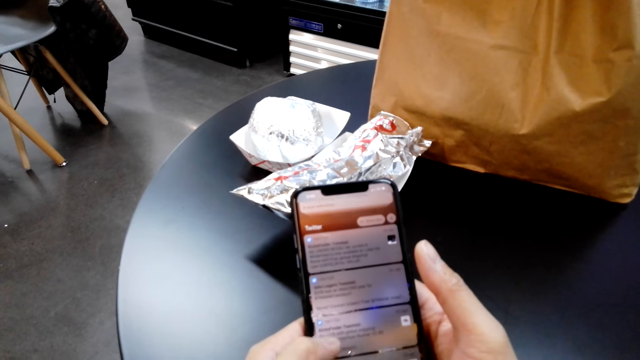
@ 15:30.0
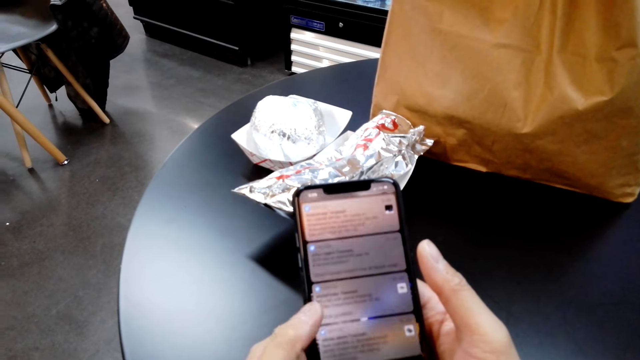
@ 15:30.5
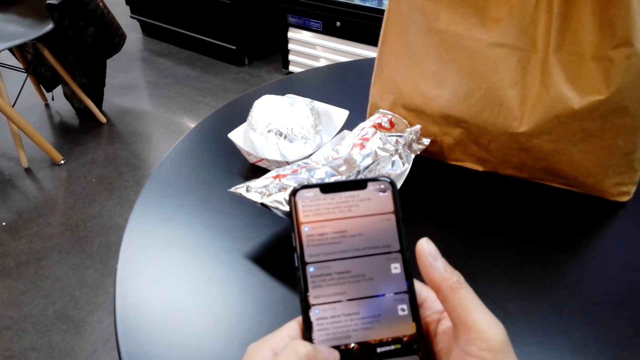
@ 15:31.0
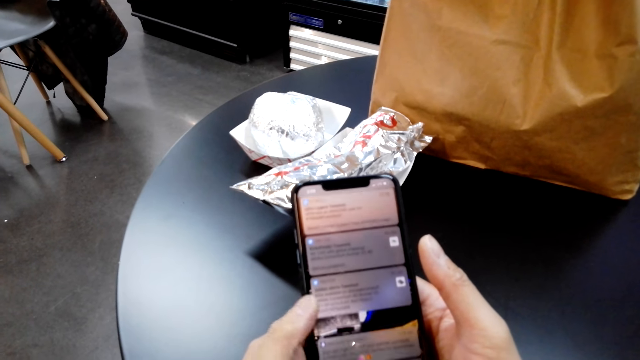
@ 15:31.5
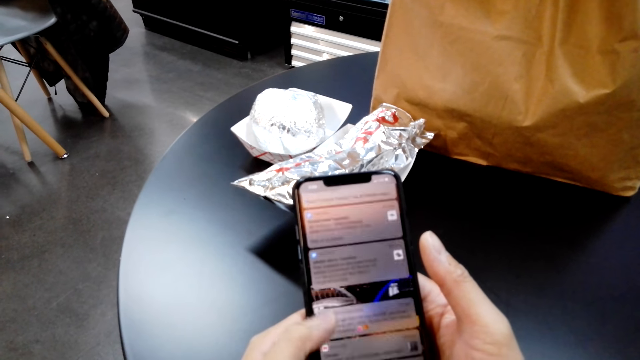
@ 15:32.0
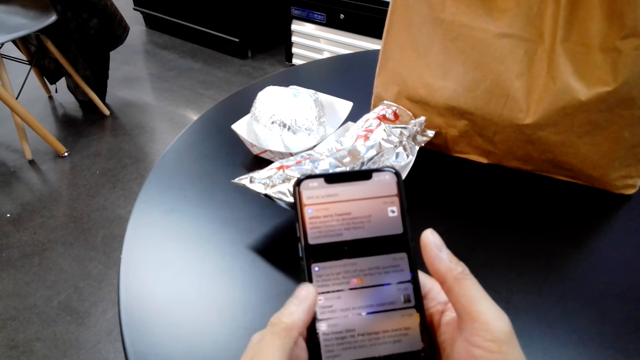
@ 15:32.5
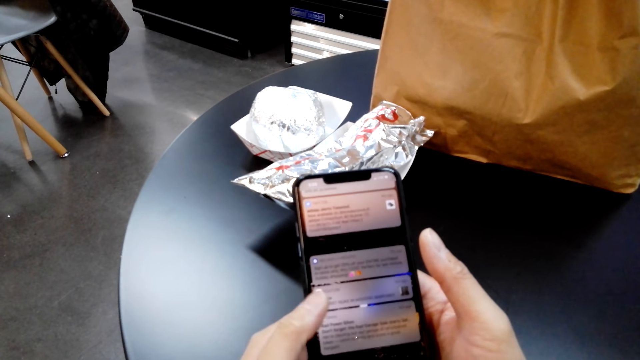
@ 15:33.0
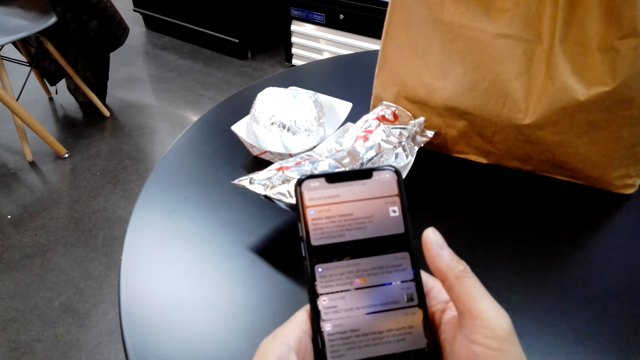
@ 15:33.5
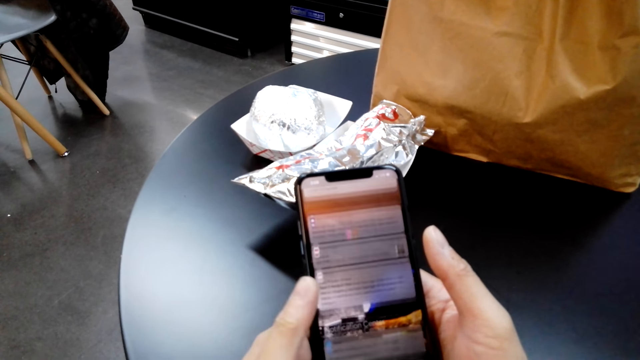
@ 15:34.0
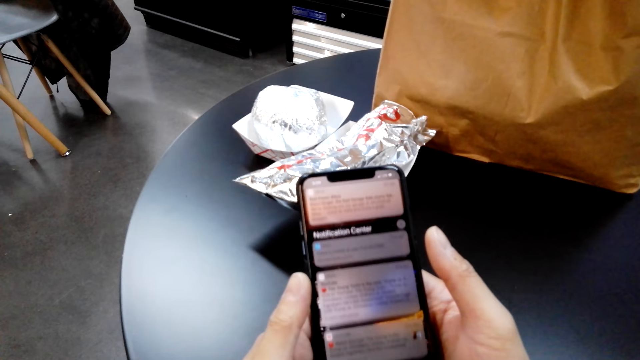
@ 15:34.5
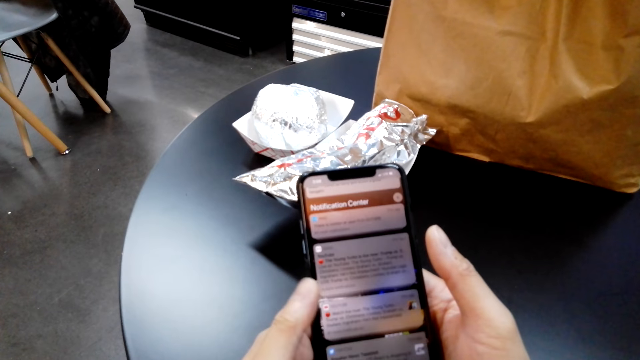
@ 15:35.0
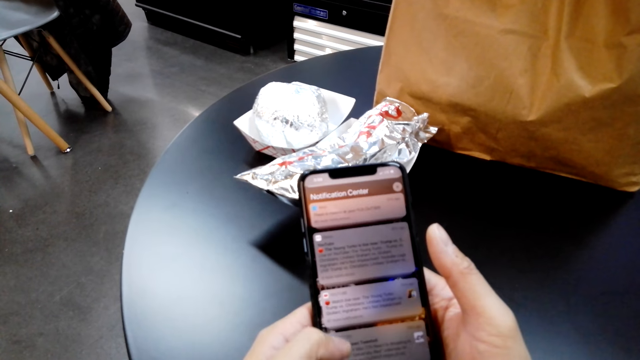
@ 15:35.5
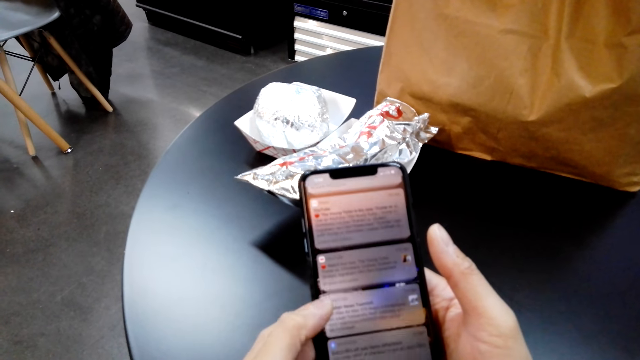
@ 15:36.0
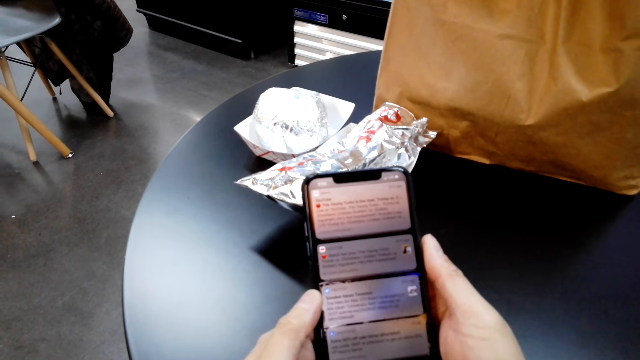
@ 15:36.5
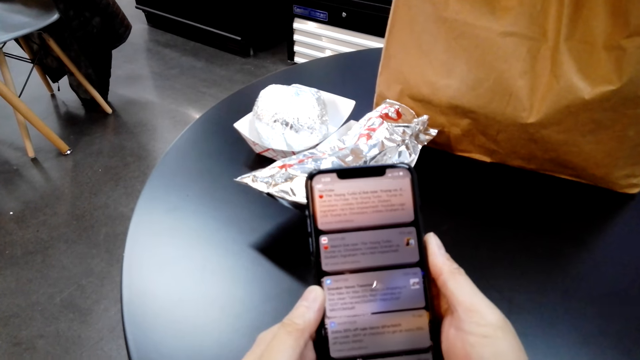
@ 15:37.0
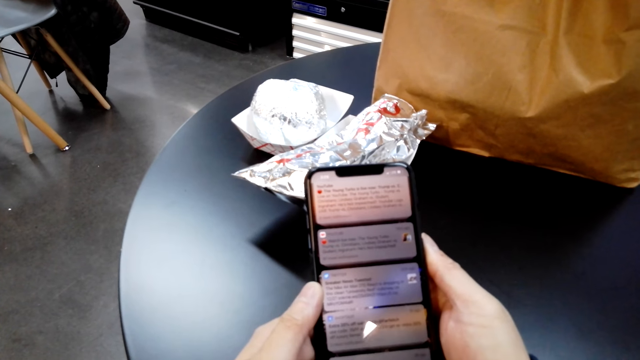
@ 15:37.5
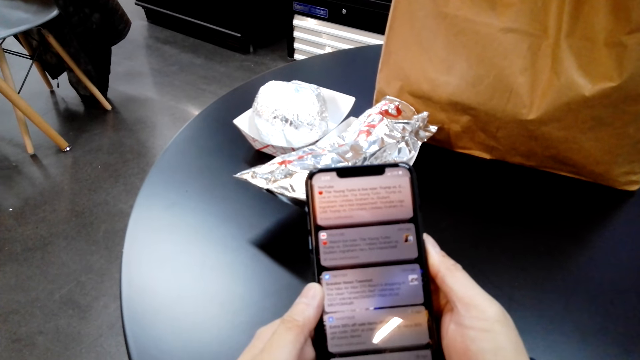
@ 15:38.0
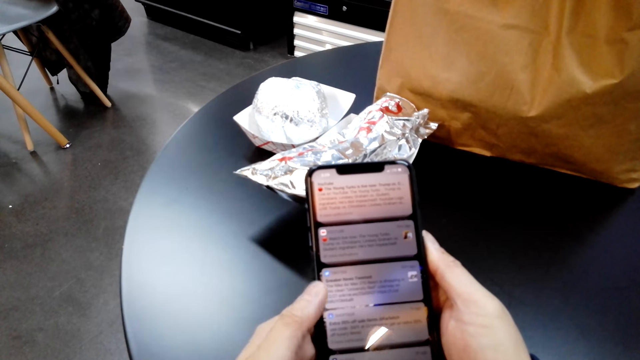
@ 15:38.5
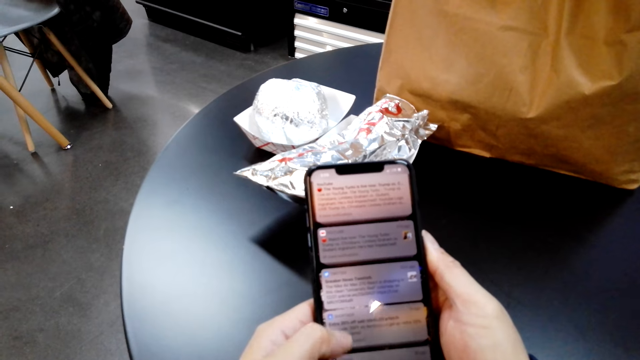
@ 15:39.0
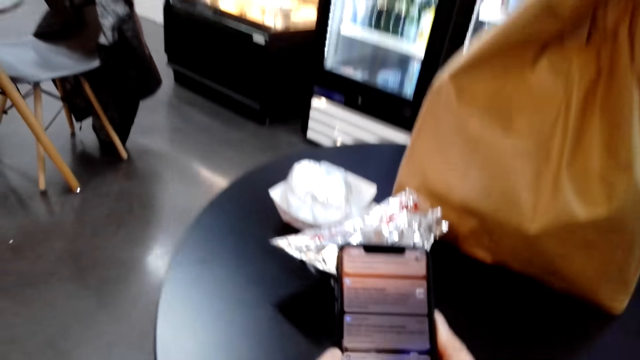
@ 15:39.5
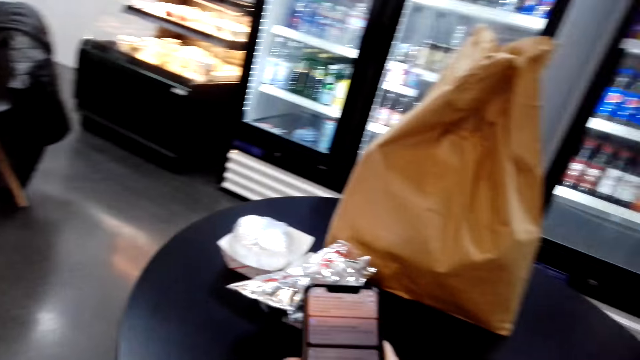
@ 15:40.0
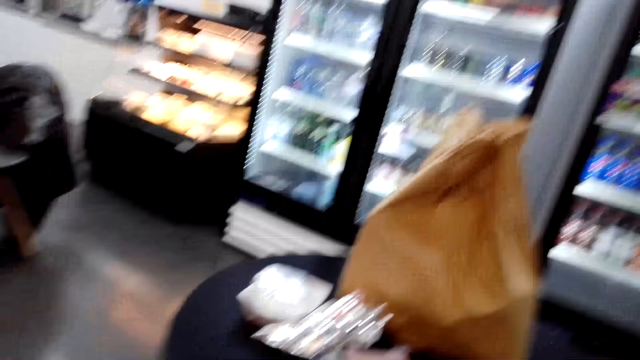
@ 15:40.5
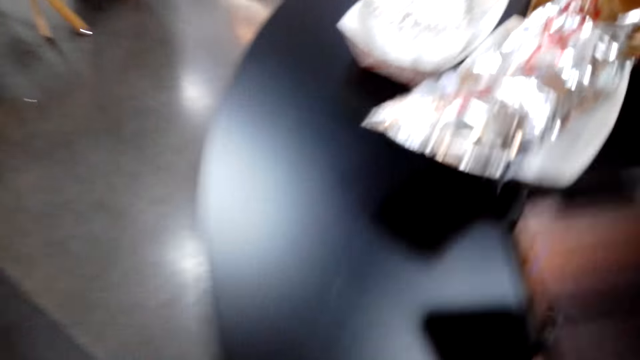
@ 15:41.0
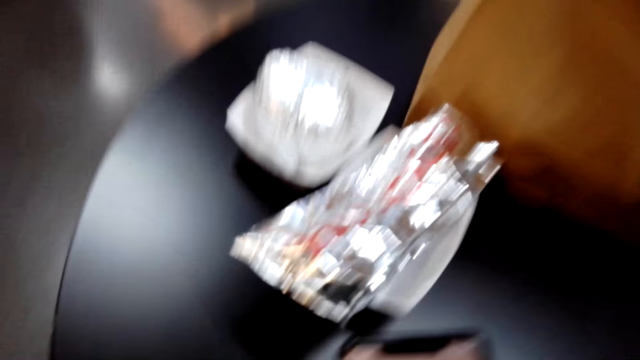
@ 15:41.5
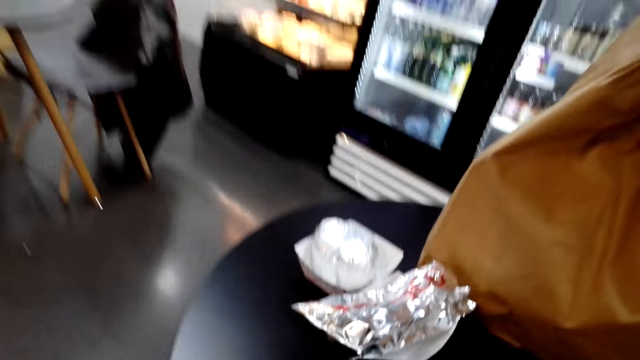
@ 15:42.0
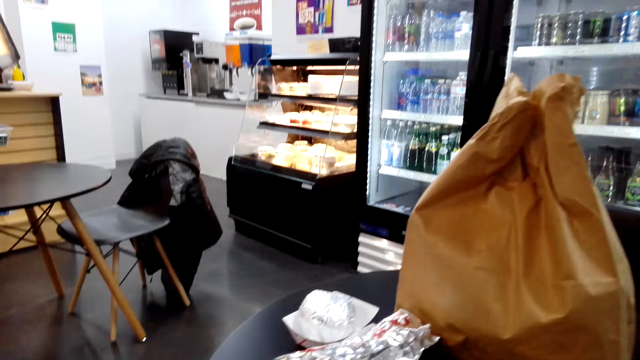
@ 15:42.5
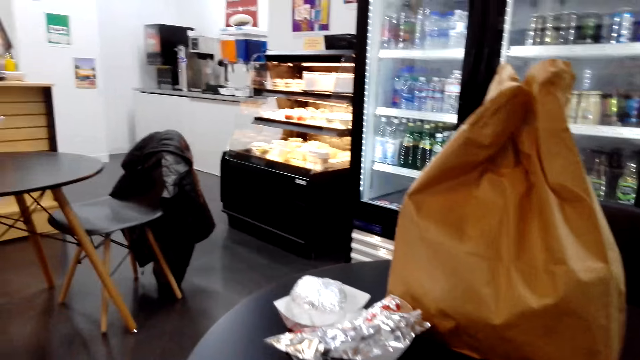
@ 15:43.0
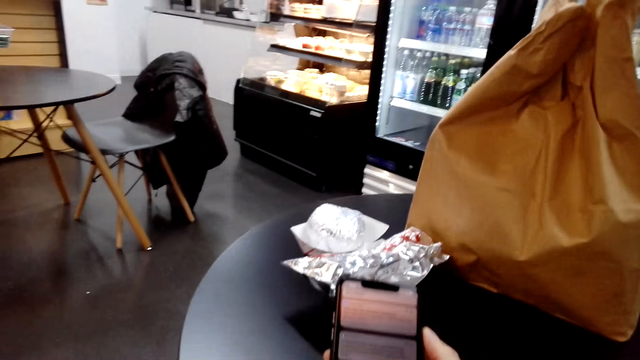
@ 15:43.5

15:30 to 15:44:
A man talks. The camera wearer talks while scrolling on a phone. Another man talks.

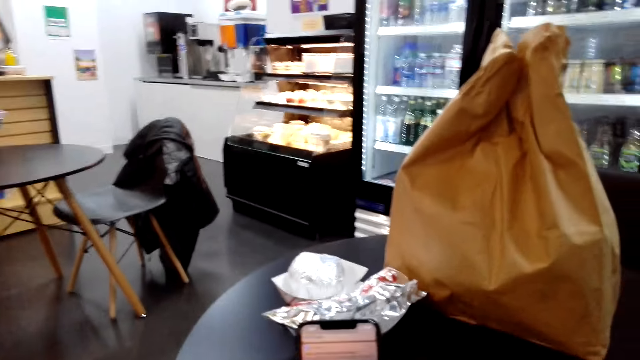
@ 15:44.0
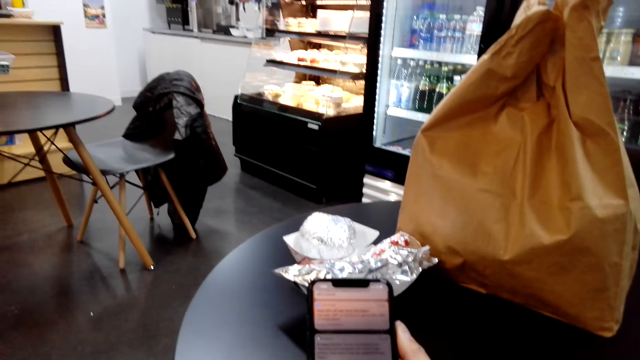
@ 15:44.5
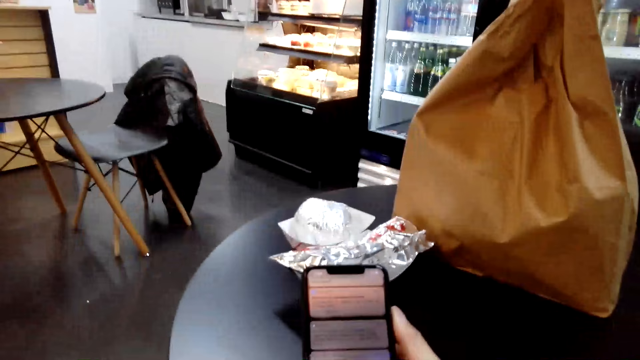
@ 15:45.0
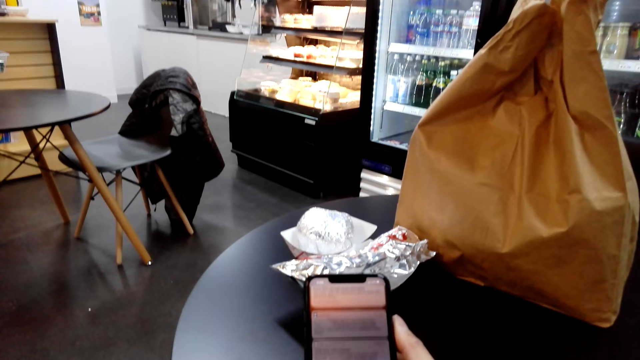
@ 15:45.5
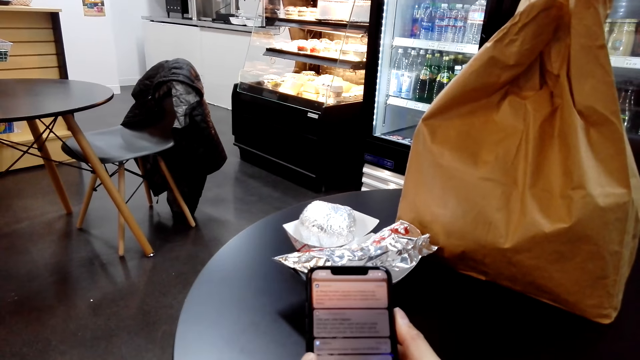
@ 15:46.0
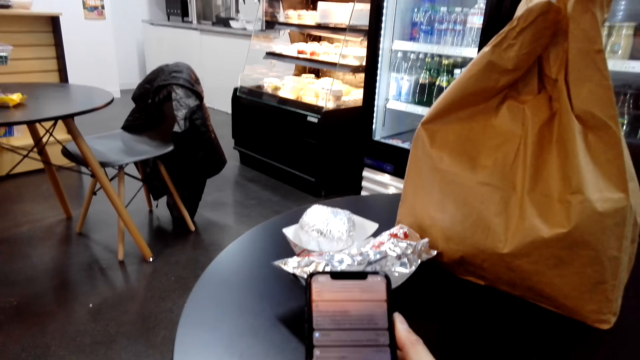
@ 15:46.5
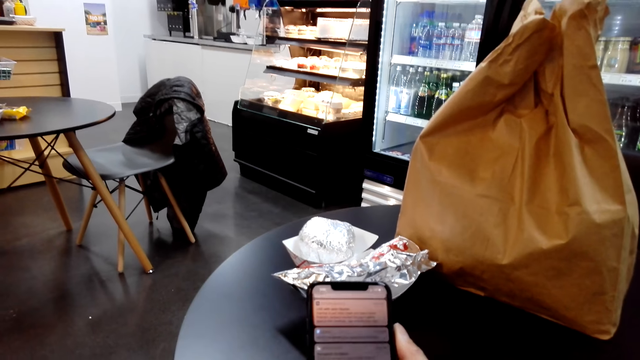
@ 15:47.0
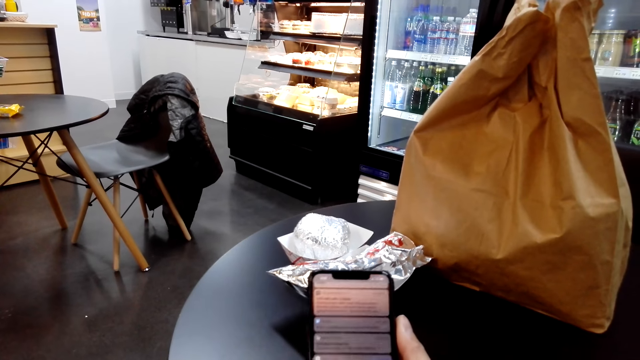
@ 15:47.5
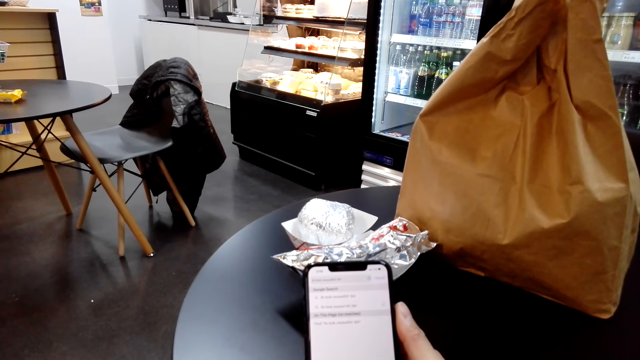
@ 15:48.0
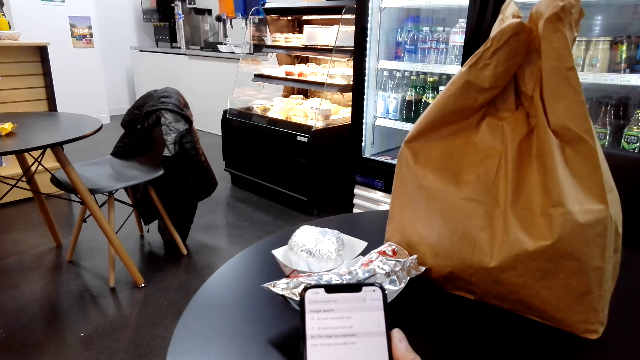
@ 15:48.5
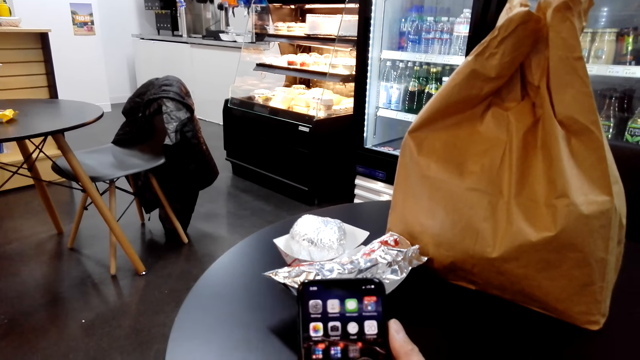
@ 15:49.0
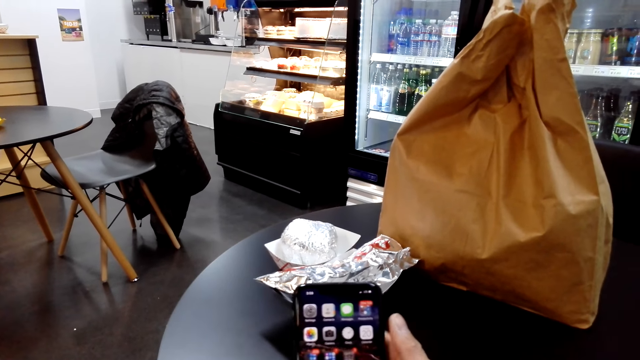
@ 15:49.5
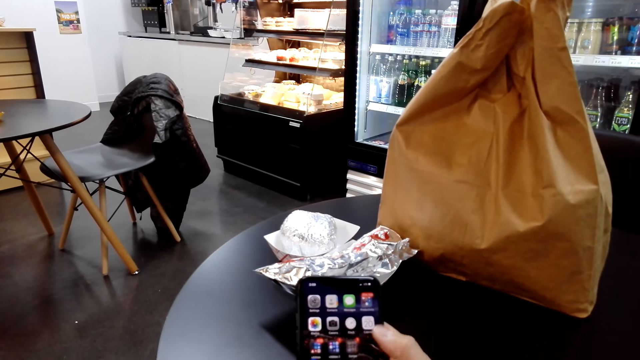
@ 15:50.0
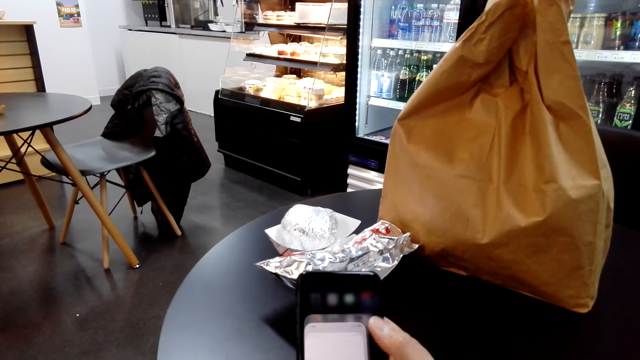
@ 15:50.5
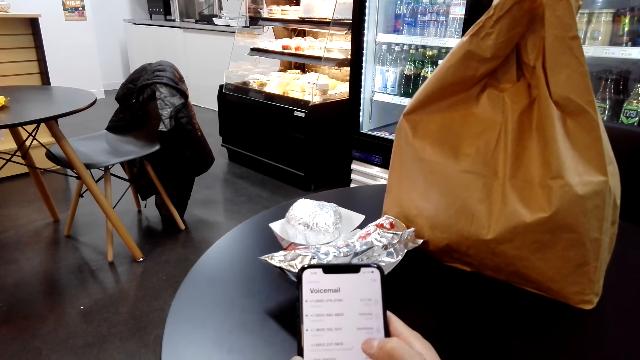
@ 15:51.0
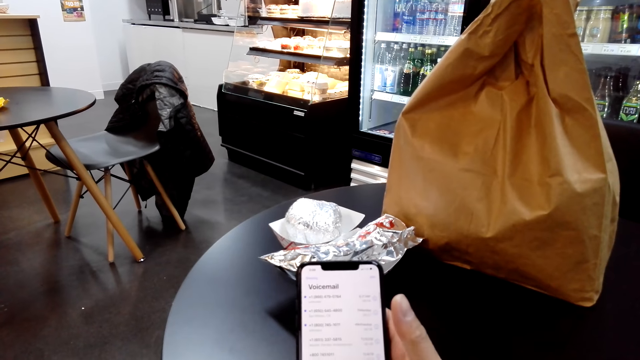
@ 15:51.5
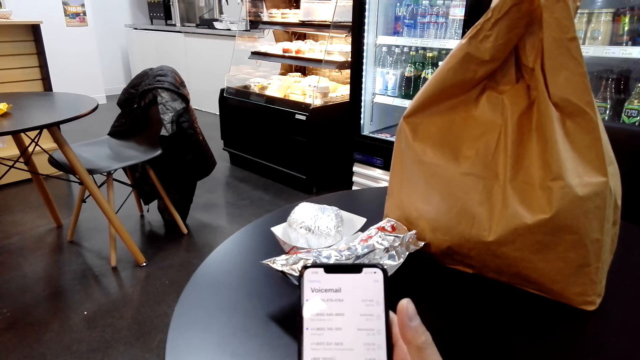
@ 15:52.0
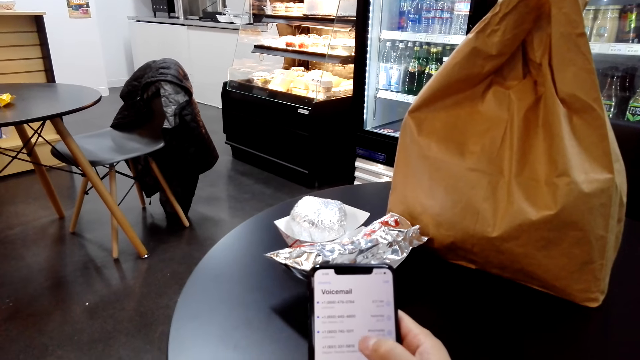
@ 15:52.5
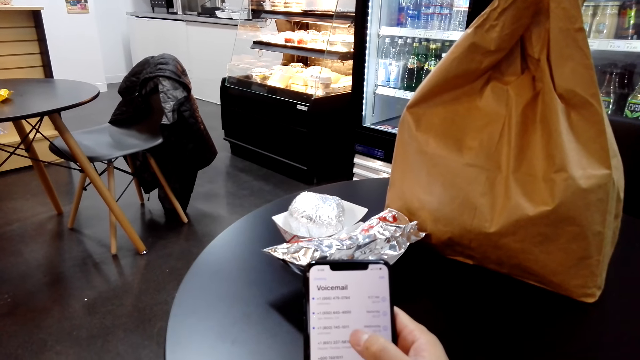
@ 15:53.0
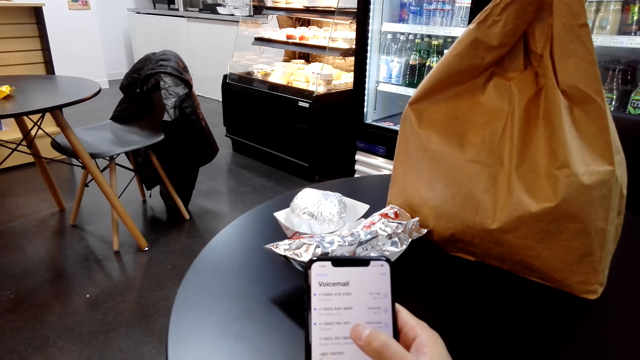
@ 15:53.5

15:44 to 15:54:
The camera wearer scrolls on a phone. A man talks. The camera wearer talks while scrolling on the phone.
